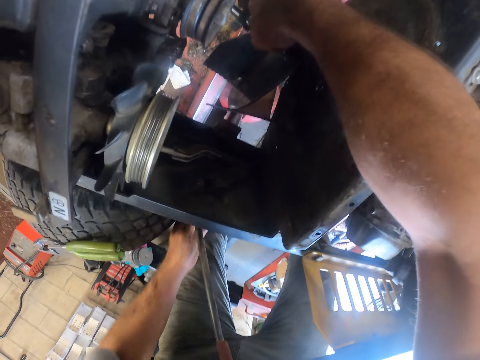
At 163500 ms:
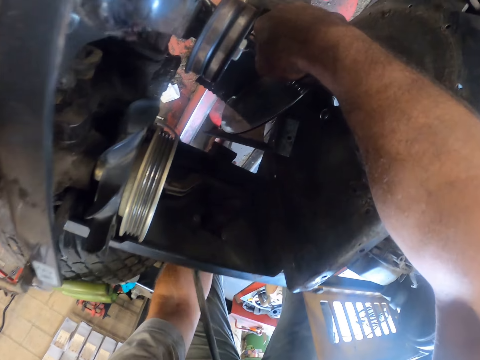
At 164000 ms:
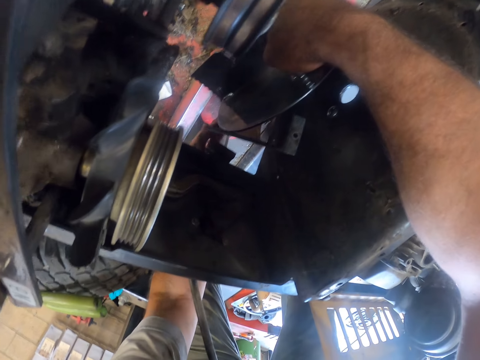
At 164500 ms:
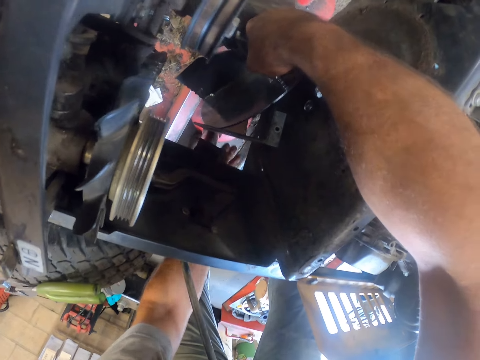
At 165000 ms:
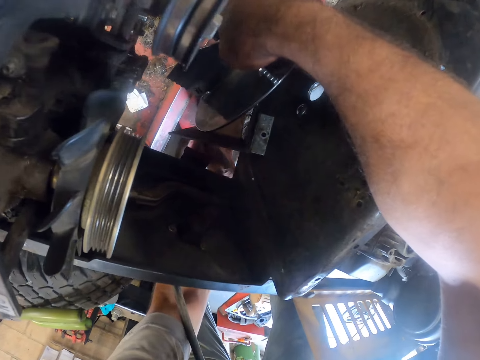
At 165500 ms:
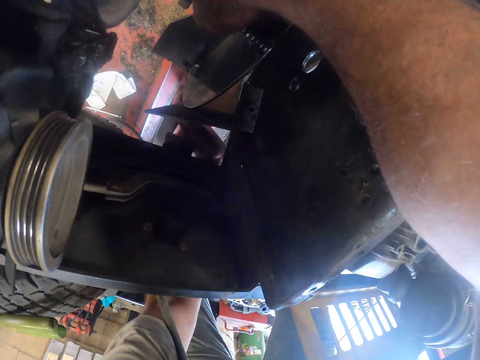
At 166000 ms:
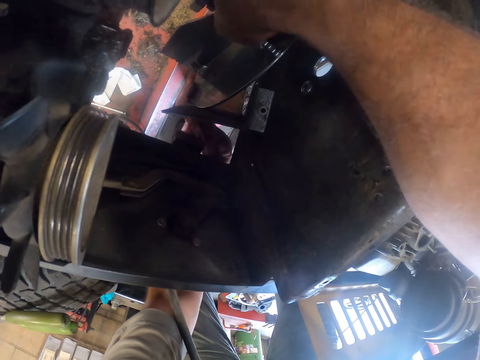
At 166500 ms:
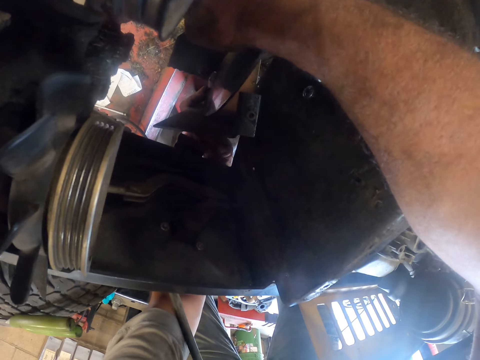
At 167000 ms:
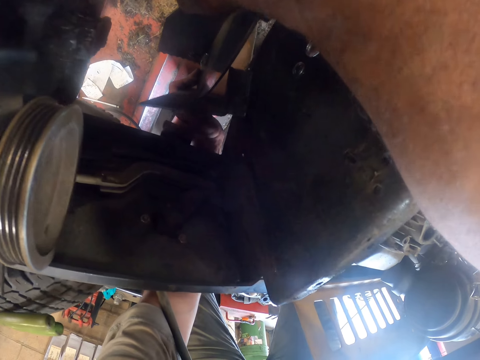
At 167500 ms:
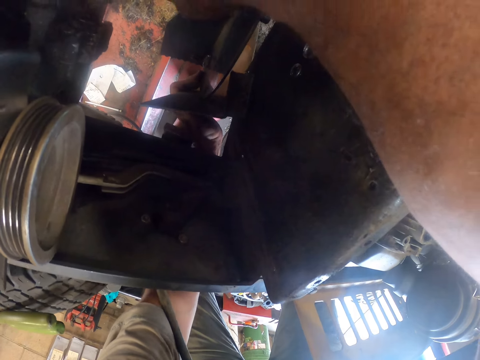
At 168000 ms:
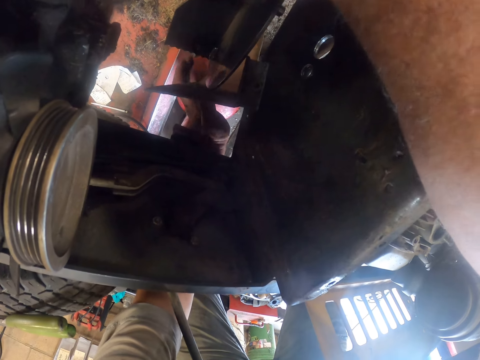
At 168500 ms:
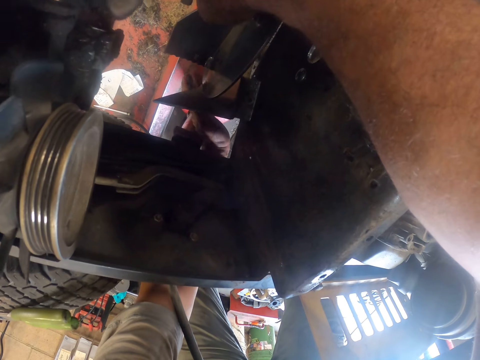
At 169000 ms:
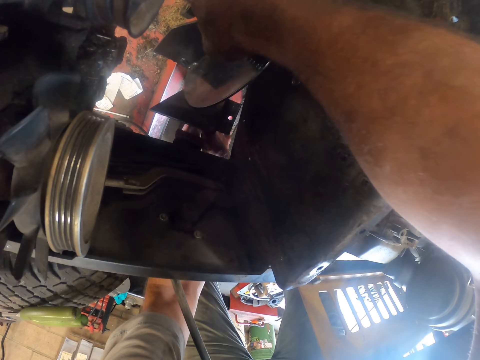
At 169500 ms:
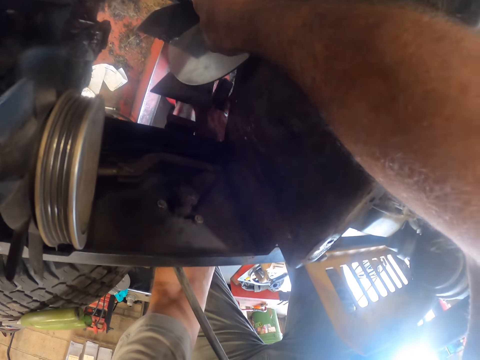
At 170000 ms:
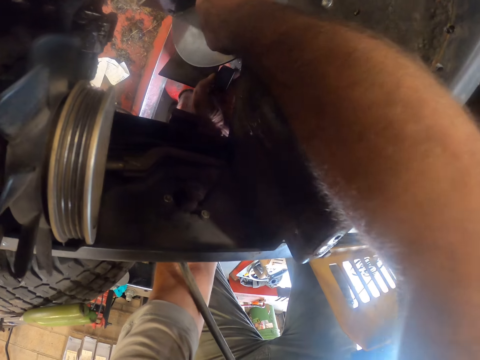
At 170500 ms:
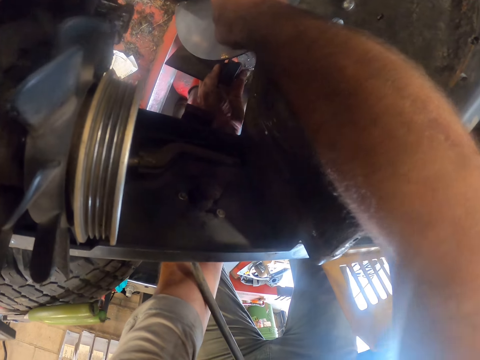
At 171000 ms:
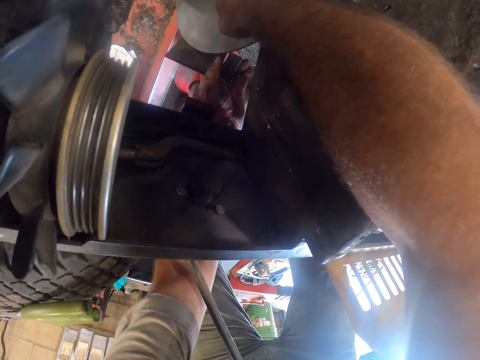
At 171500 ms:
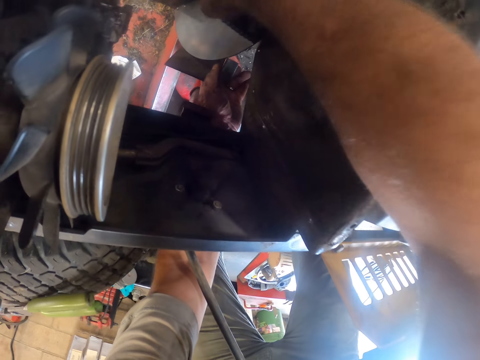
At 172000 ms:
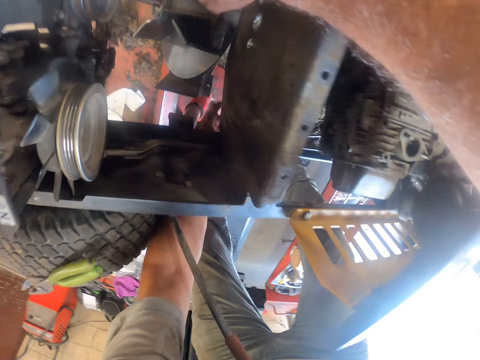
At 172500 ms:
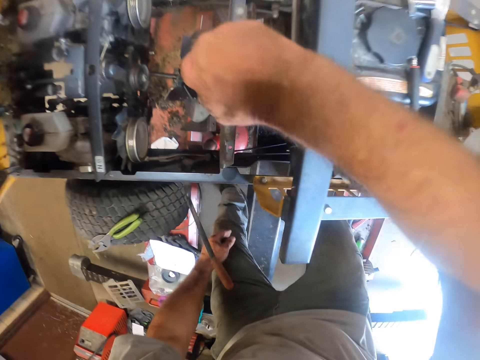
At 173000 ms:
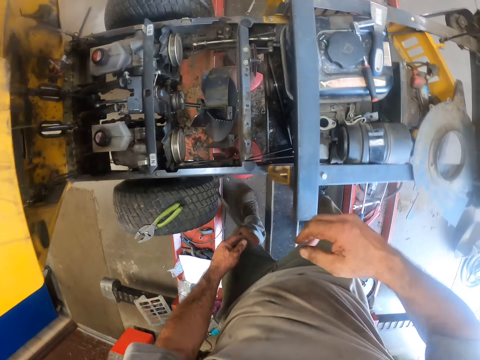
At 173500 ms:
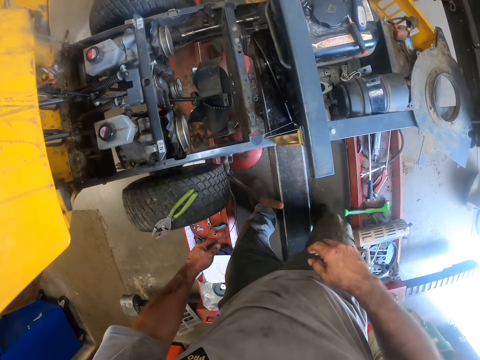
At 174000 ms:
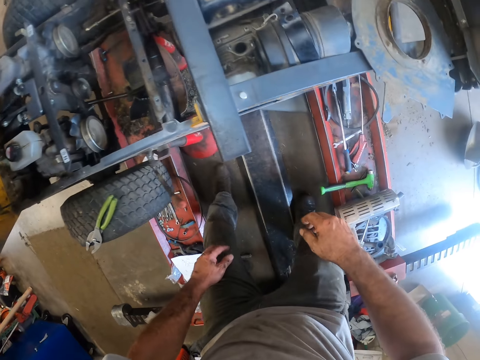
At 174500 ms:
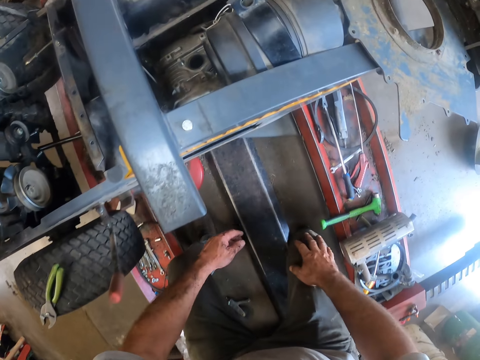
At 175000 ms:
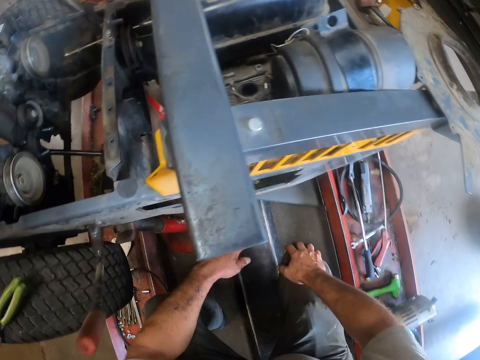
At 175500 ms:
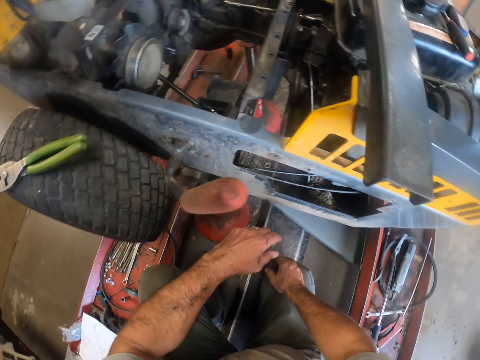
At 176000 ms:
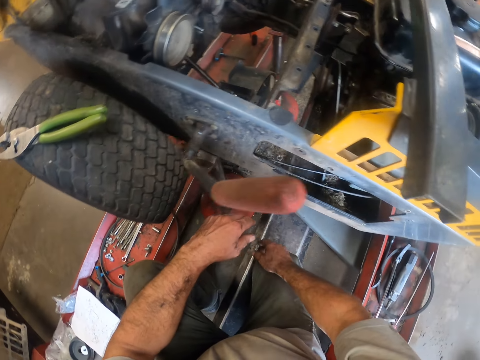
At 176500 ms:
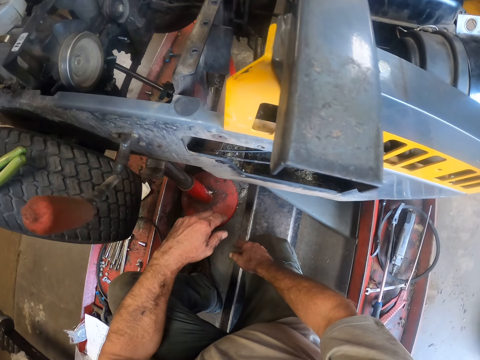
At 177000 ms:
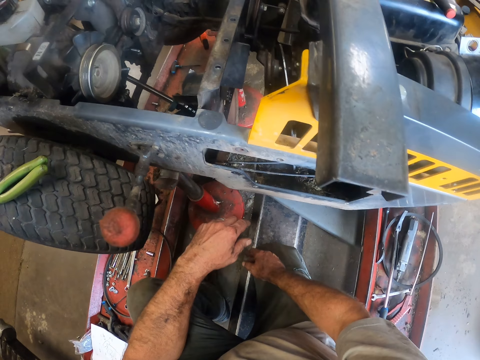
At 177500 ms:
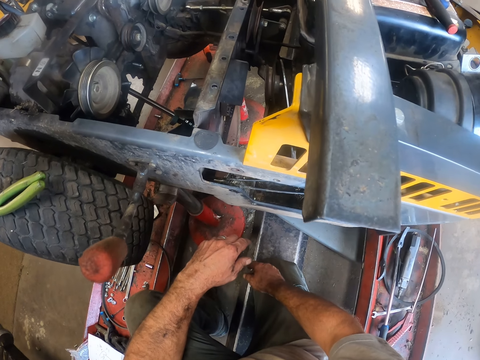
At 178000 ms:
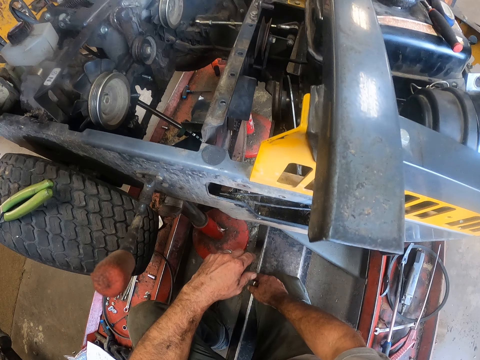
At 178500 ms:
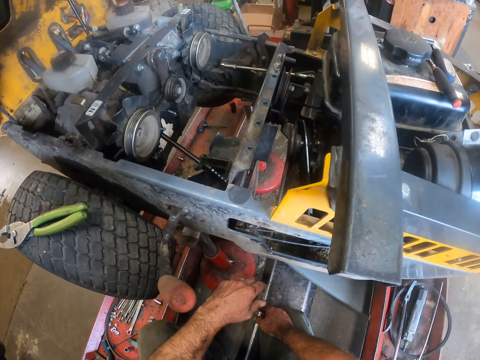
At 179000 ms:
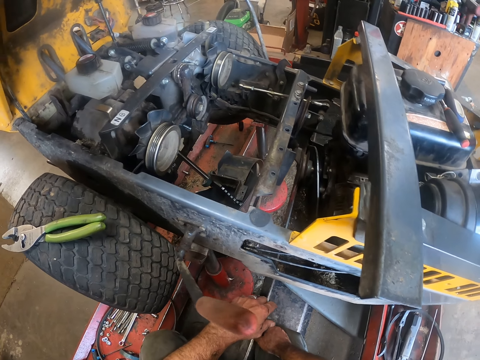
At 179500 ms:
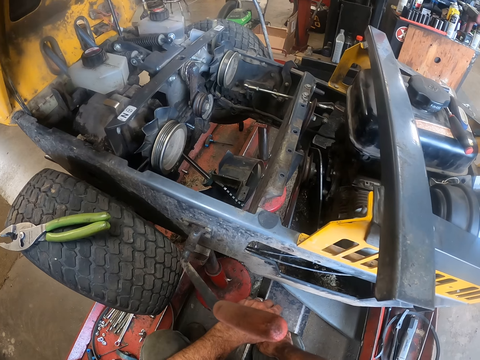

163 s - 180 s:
The camera wearer stares at the engine part. They kneel down on the floor. They stare at the engine.

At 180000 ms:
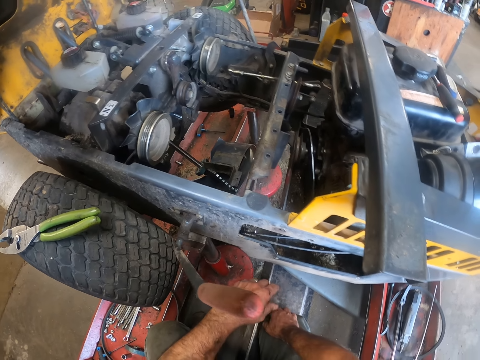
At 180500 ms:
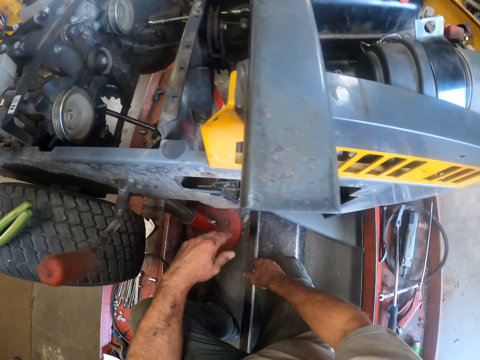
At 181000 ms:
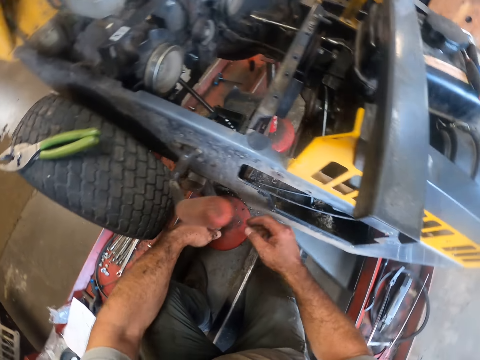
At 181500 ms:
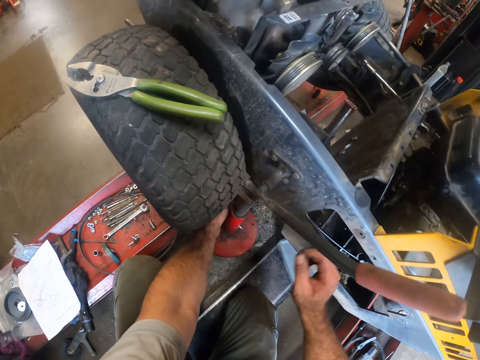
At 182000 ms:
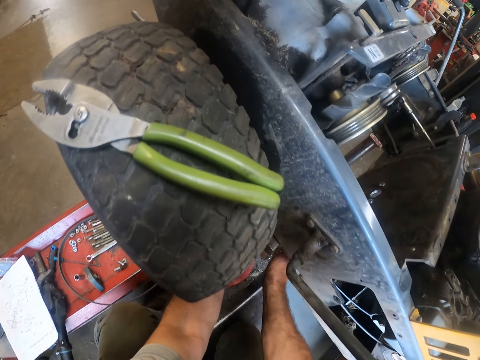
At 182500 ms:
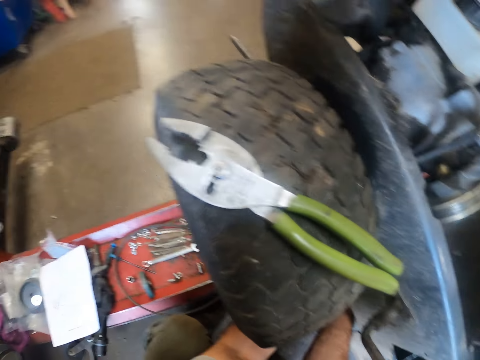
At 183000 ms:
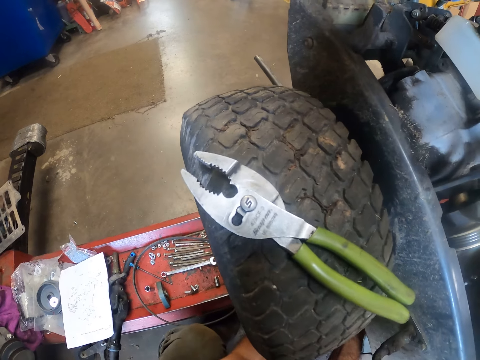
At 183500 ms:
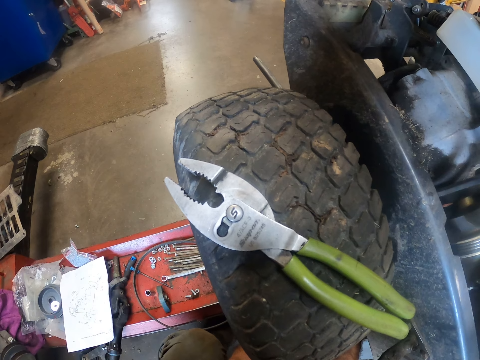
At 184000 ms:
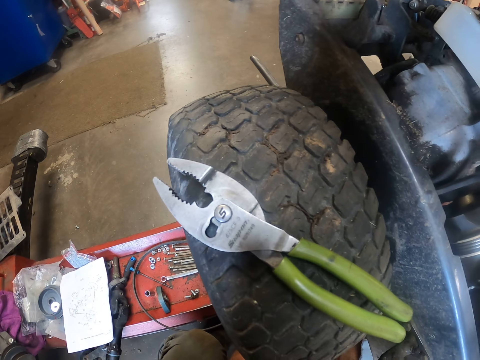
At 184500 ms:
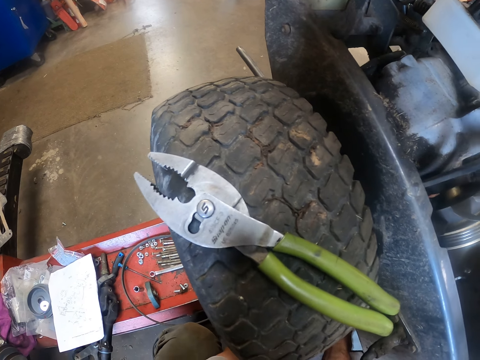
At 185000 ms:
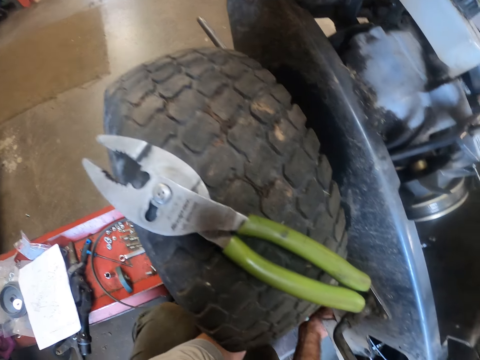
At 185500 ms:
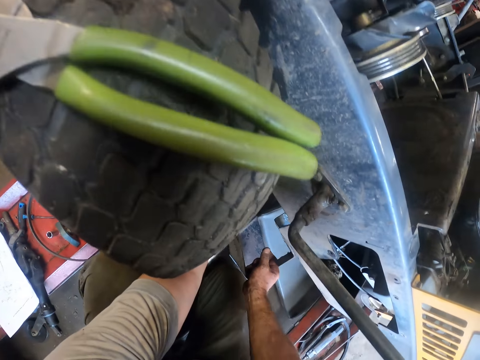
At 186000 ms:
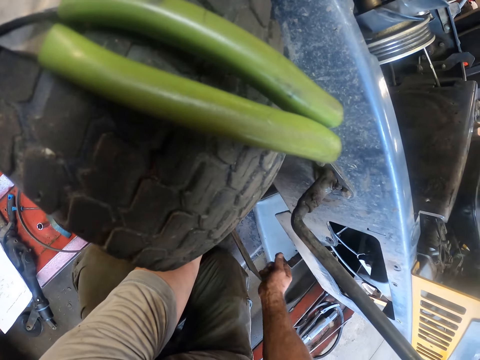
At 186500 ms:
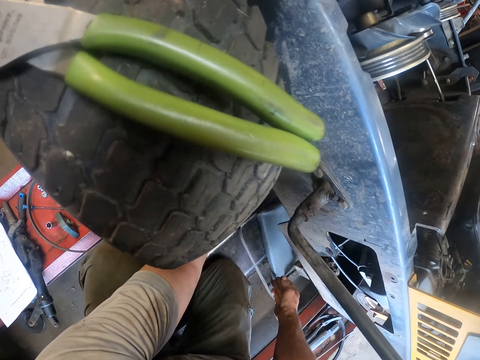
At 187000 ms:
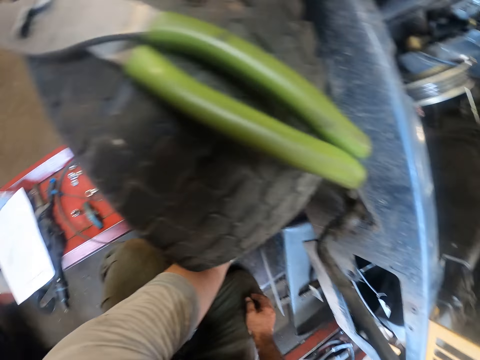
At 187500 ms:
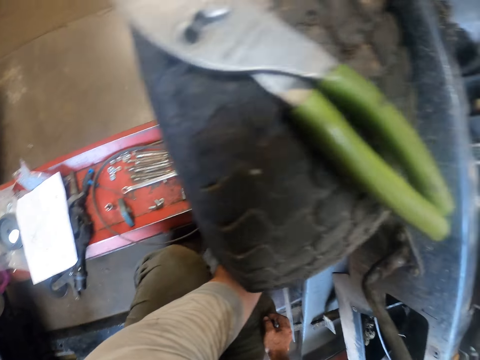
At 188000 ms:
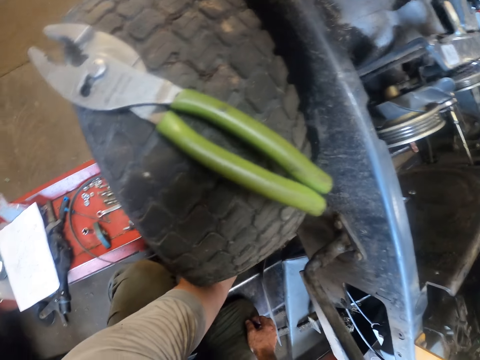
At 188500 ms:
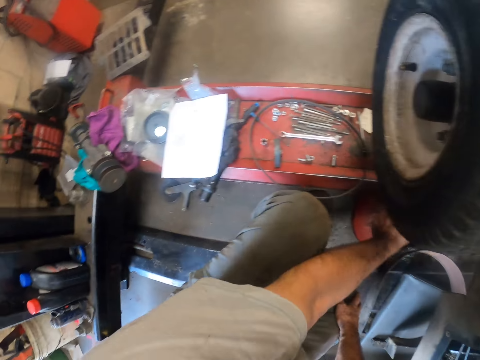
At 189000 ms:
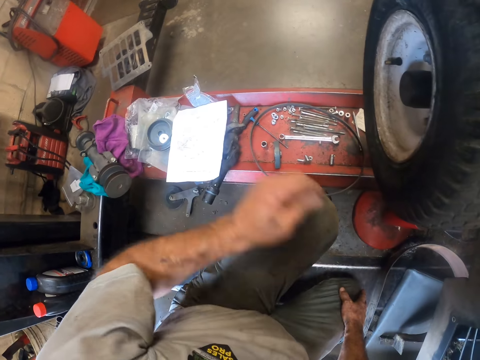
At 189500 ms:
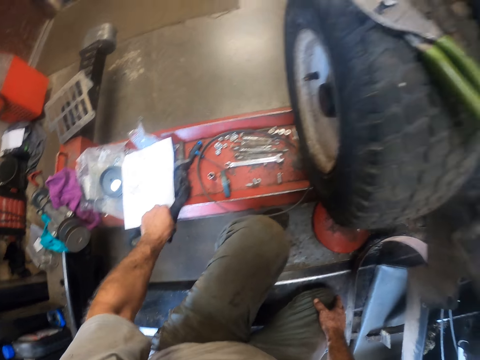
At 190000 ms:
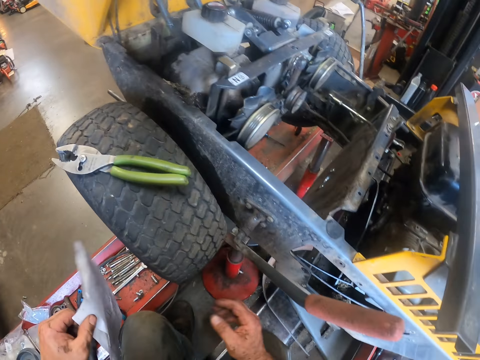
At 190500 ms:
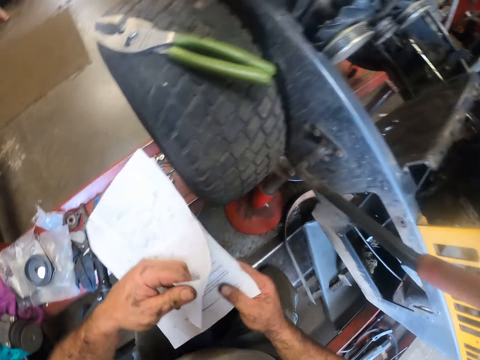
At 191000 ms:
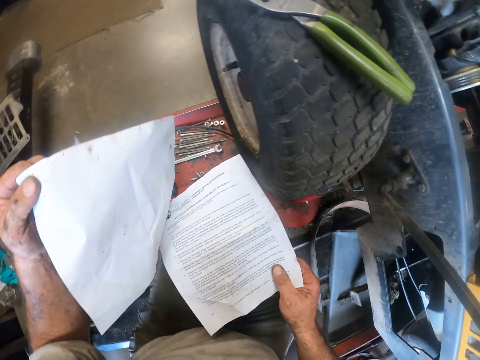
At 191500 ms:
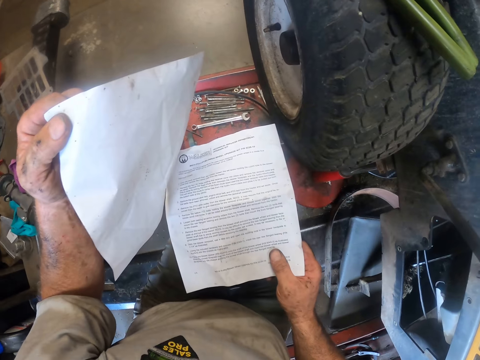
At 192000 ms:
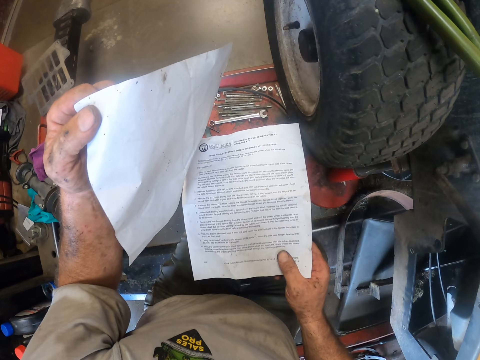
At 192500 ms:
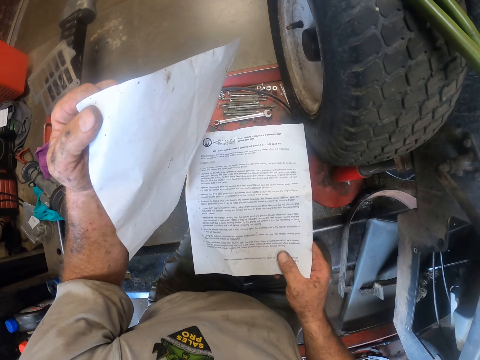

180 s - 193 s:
The camera wearer inspects the engine. He works on the lawnmower with both his hands. He stares at the pliers. He takes out a rubber from the lawnmower with his right hand. He holds an engine part. He places the engine part down. He stares down. He picks up a paper or printed page from the steel with his left hand. He opens the paper with his right hand. He stares at the printed page.
